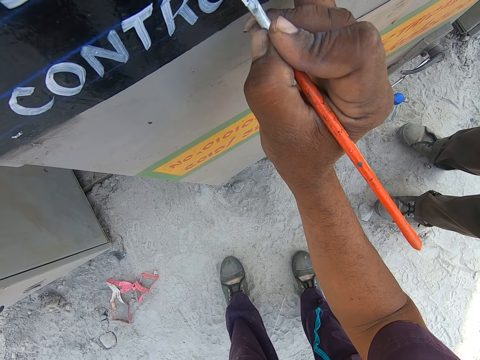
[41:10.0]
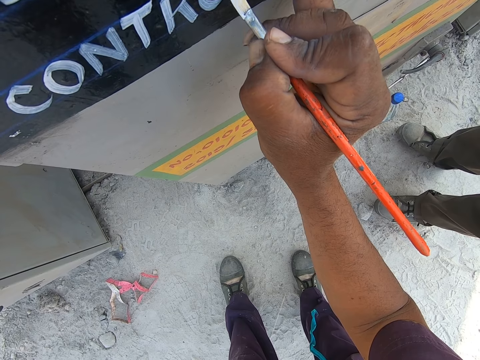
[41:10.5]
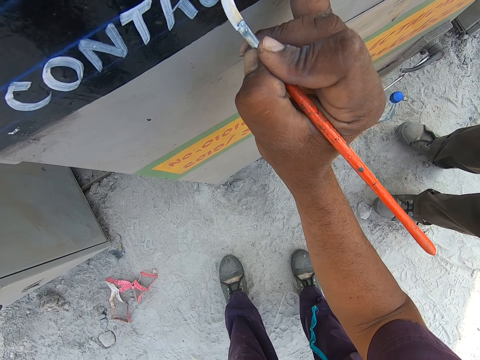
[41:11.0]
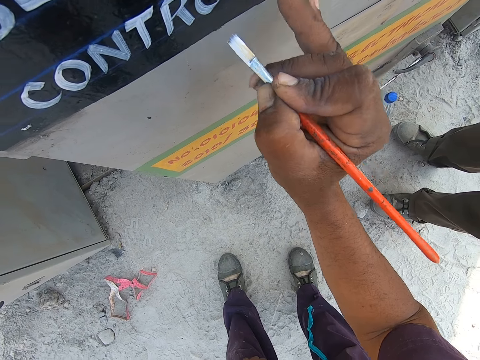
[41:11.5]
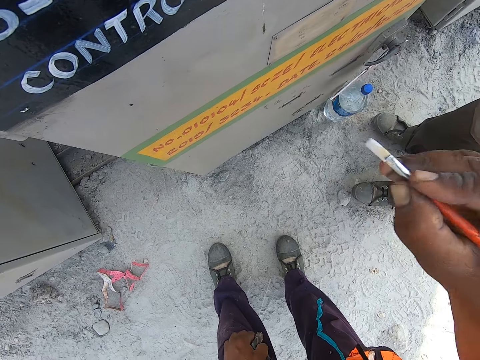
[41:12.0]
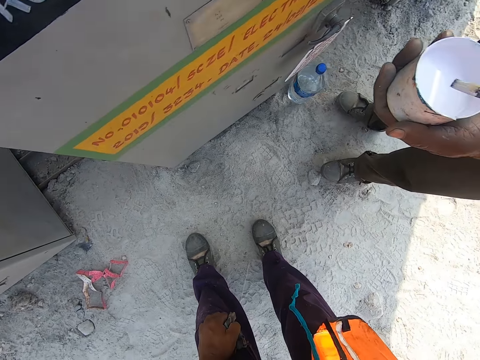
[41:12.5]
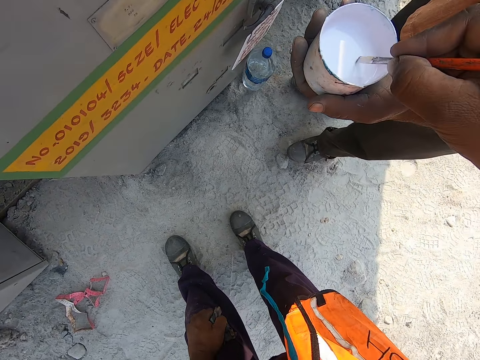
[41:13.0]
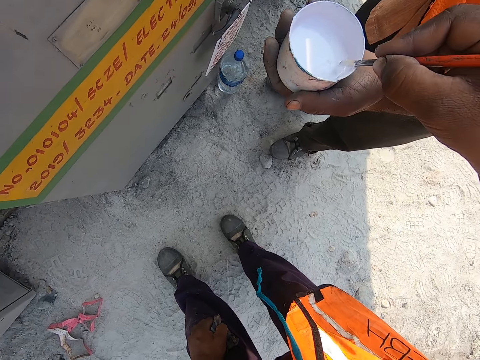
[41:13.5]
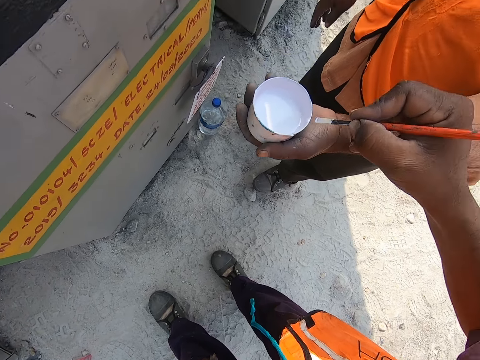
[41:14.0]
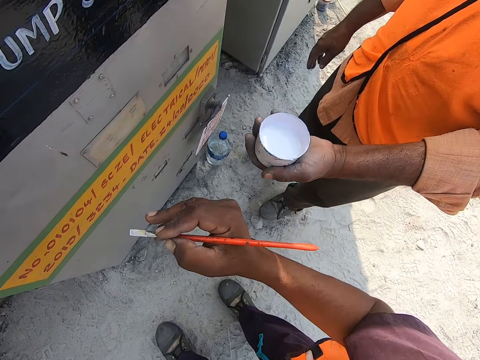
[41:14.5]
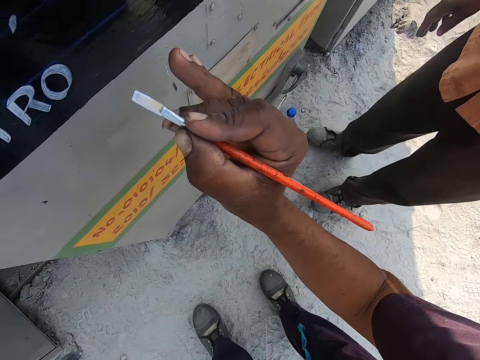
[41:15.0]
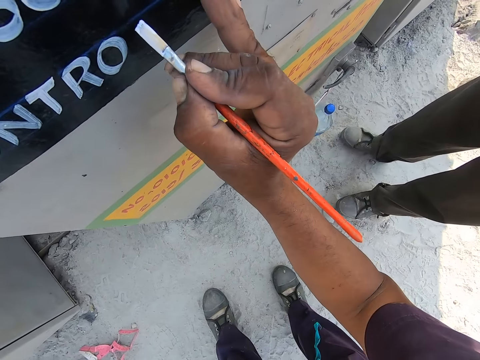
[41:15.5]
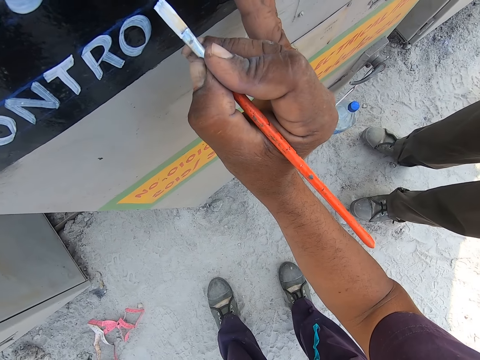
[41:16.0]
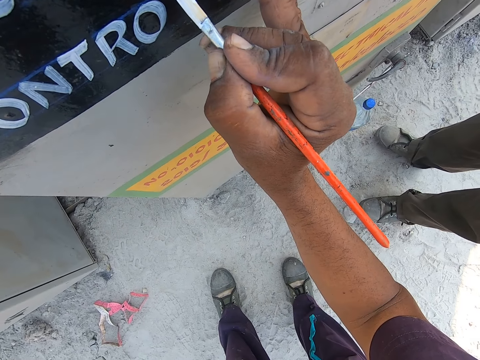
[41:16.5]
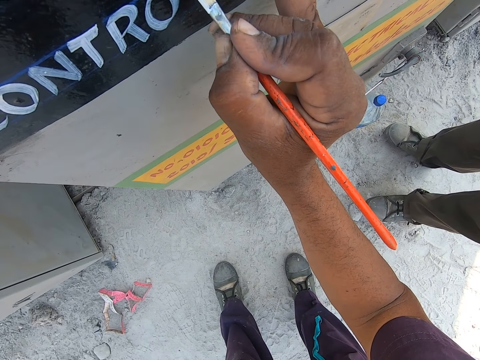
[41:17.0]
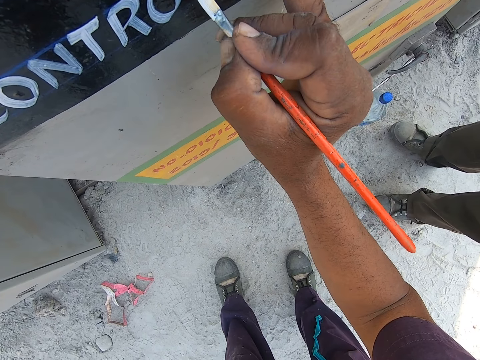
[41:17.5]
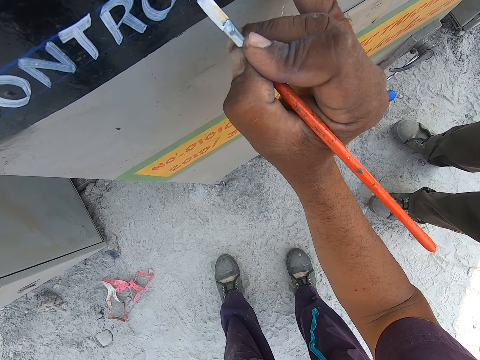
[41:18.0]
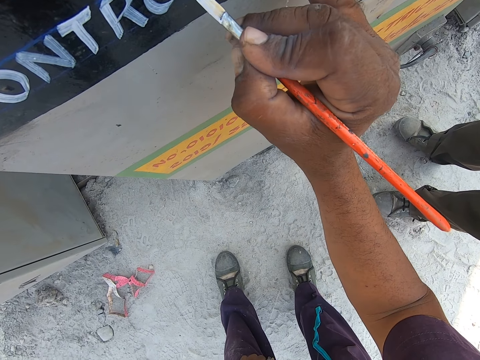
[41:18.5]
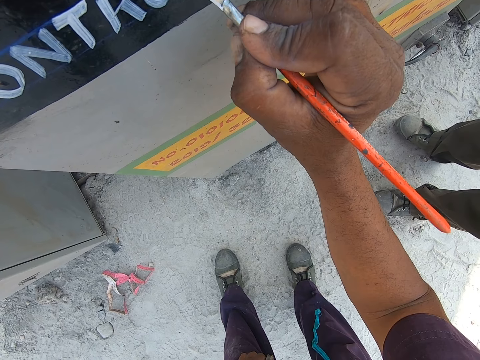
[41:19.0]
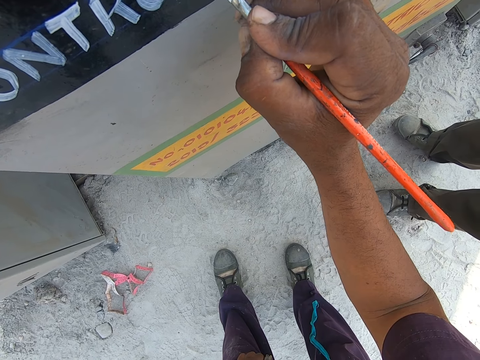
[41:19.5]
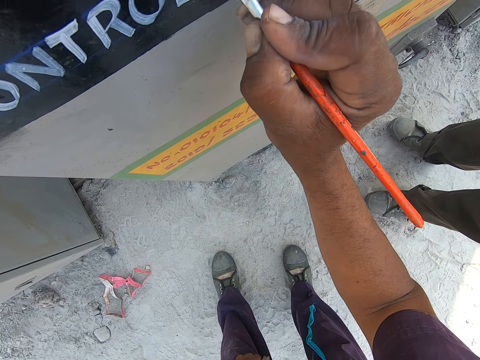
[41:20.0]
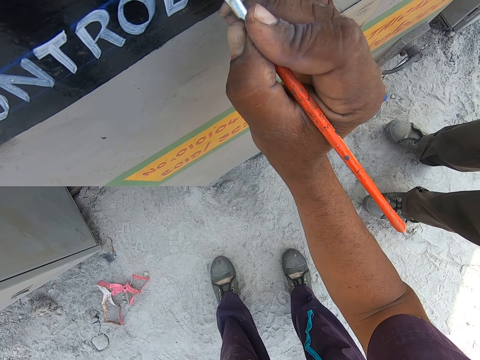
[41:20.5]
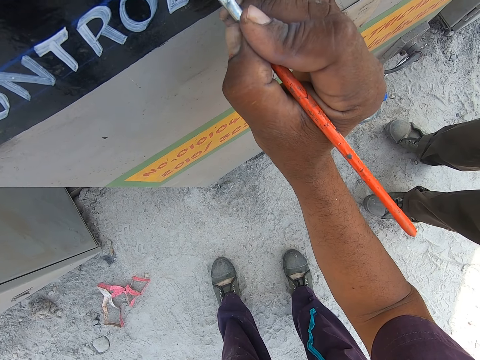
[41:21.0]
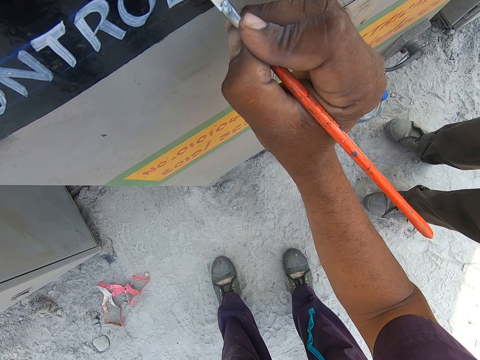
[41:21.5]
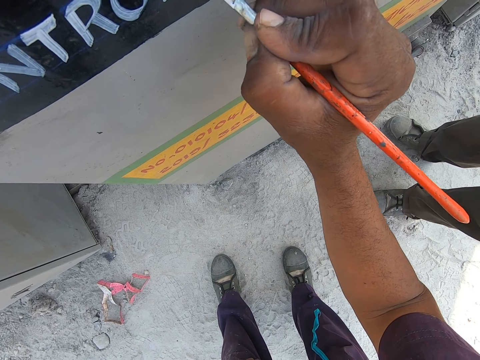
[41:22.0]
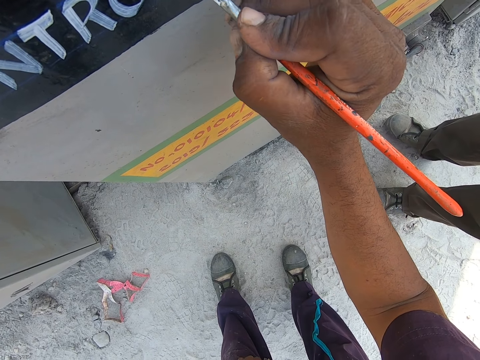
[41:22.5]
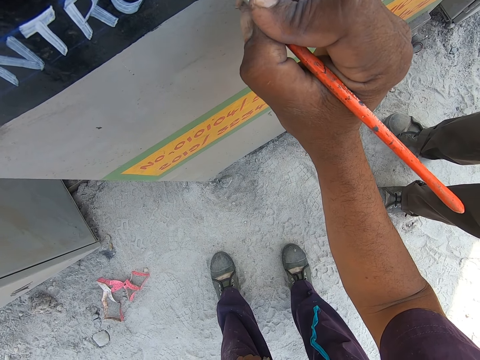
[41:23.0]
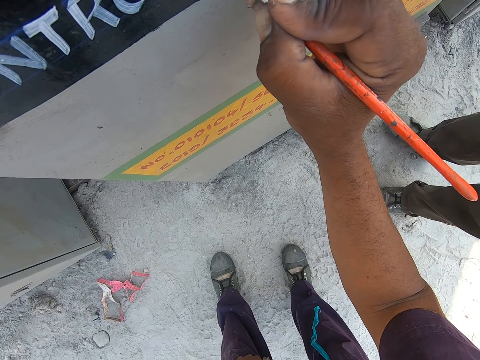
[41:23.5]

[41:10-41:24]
The camera wearer dips the paint brush in the paint. A man interacts with the camera wearer. The camera wearer writes with the paint brush on the VCB breaker.

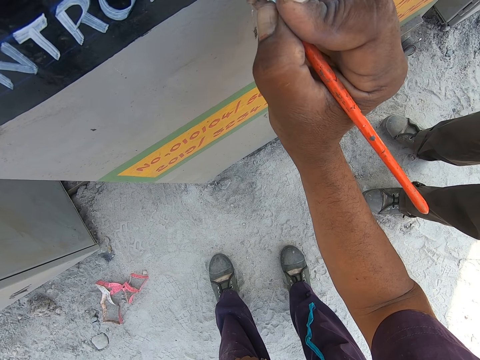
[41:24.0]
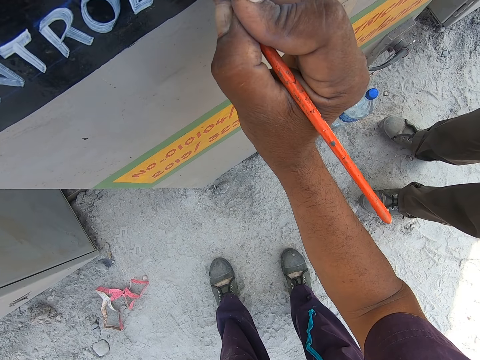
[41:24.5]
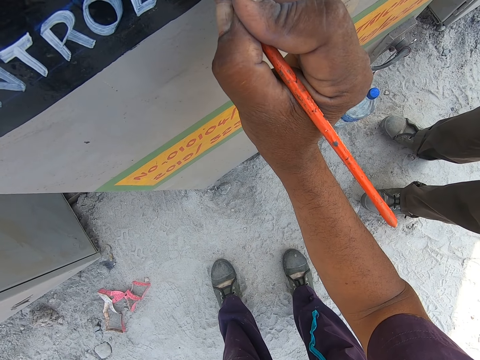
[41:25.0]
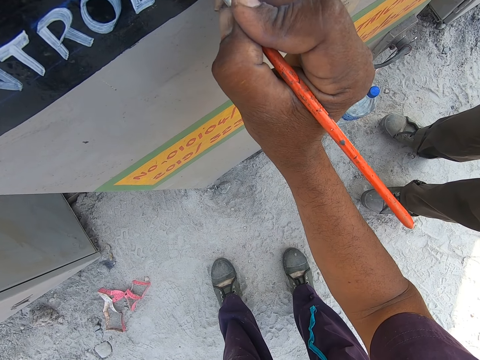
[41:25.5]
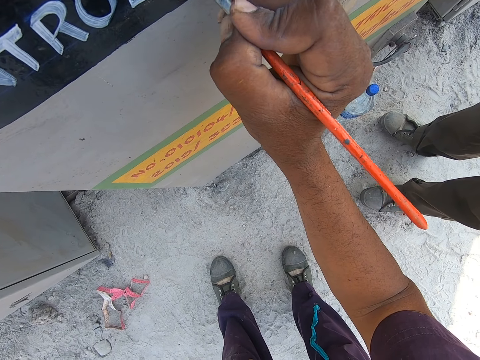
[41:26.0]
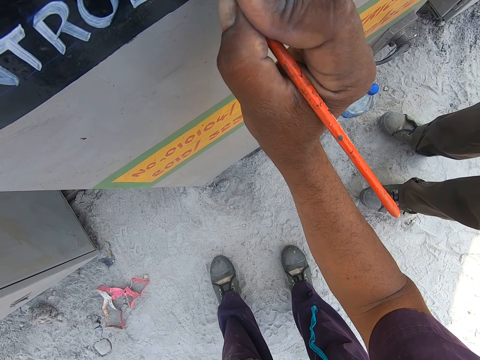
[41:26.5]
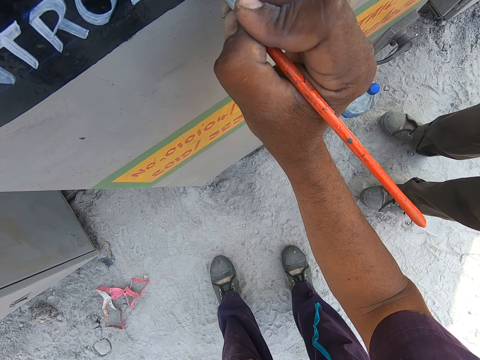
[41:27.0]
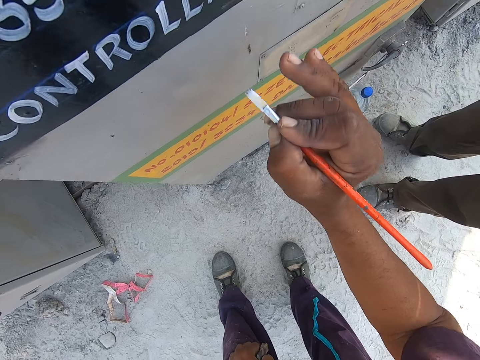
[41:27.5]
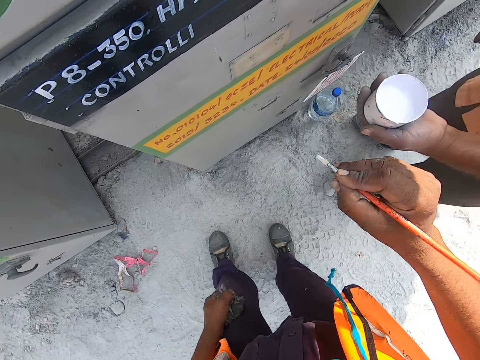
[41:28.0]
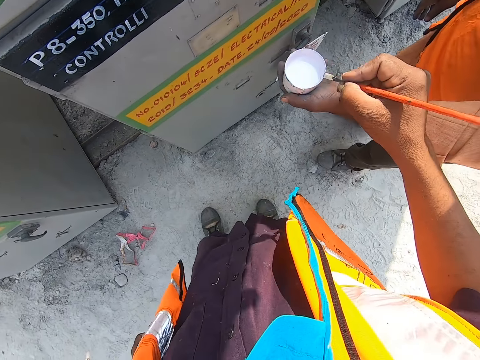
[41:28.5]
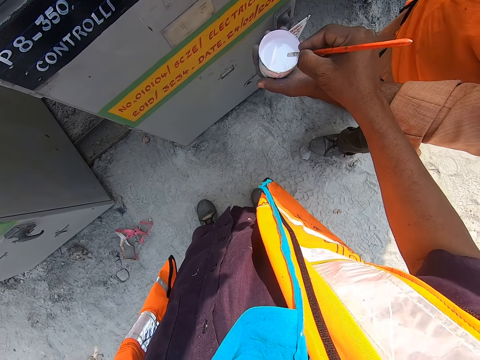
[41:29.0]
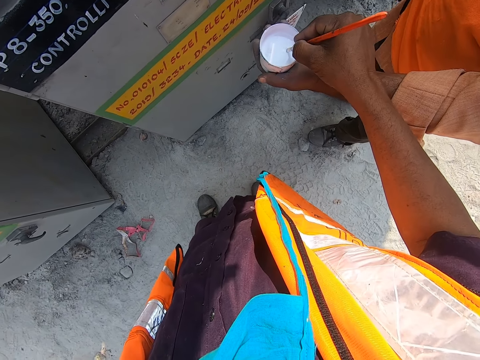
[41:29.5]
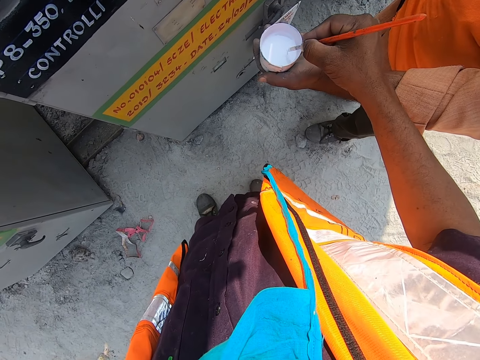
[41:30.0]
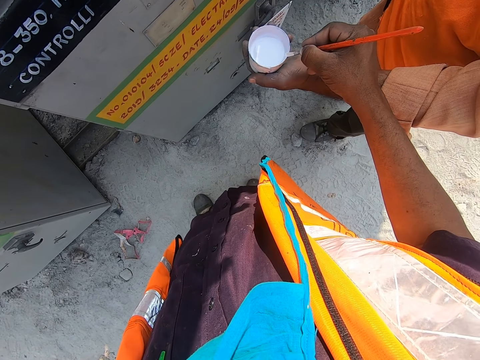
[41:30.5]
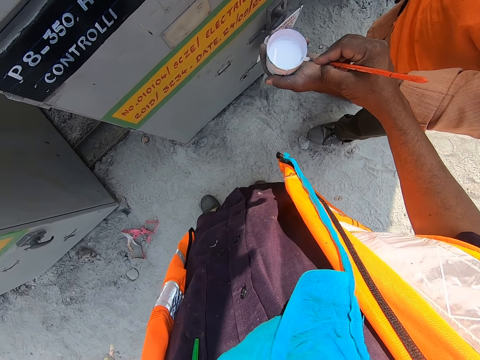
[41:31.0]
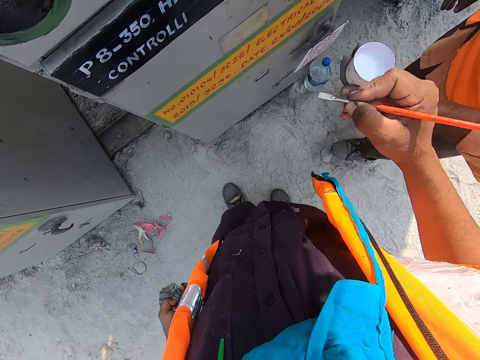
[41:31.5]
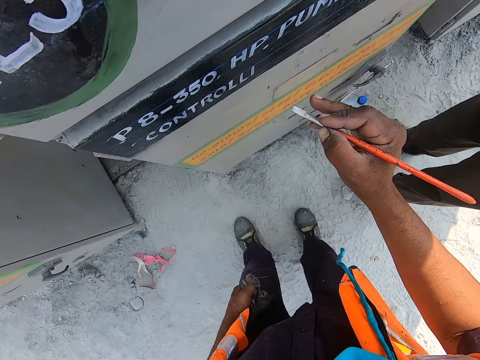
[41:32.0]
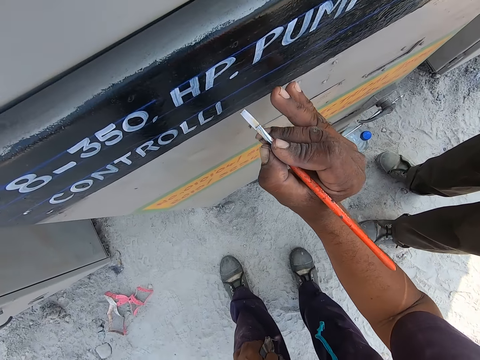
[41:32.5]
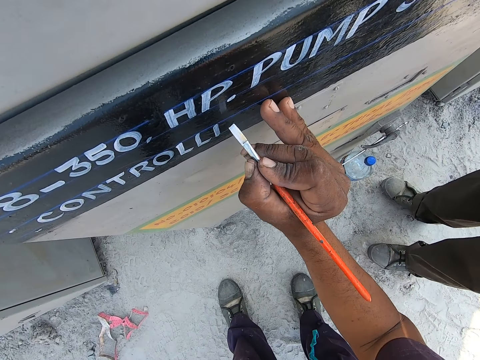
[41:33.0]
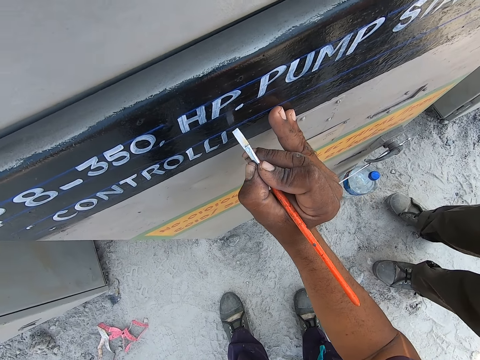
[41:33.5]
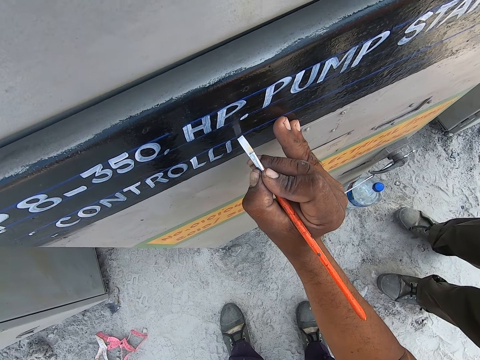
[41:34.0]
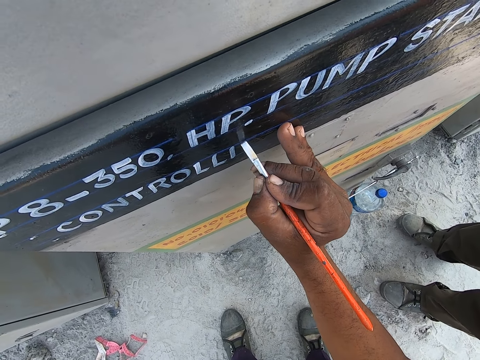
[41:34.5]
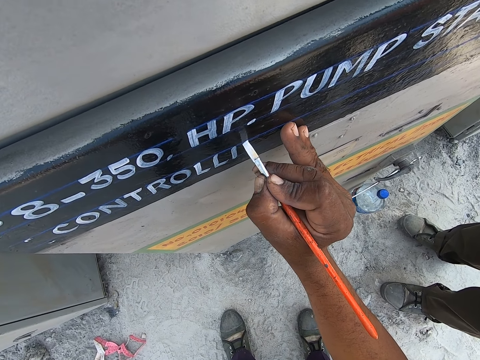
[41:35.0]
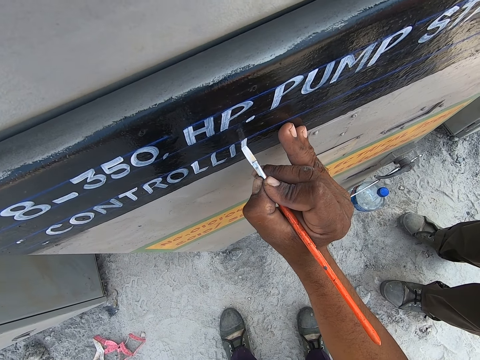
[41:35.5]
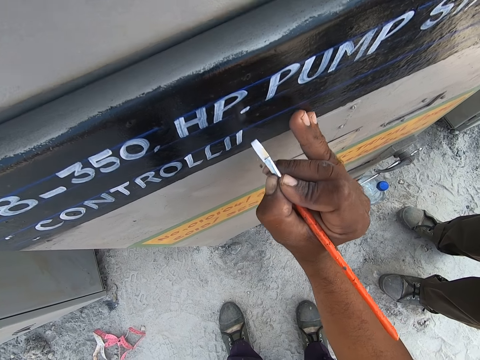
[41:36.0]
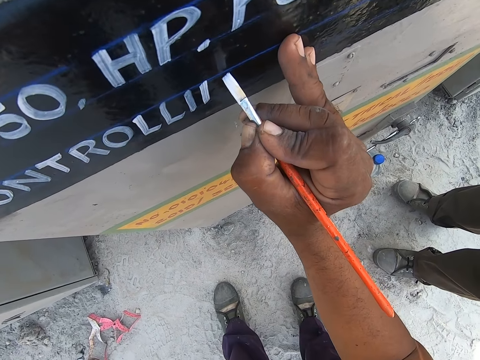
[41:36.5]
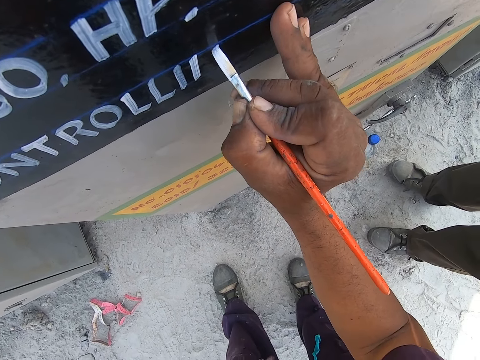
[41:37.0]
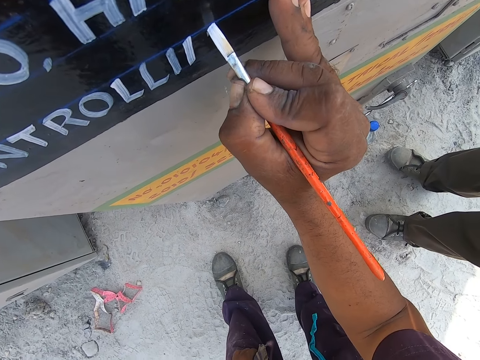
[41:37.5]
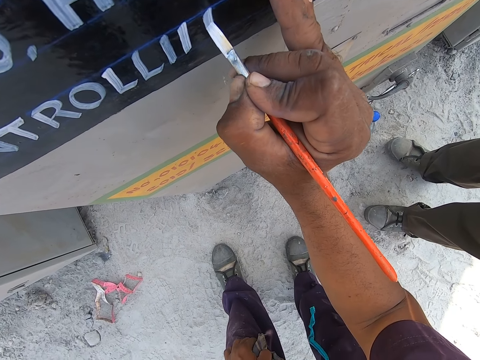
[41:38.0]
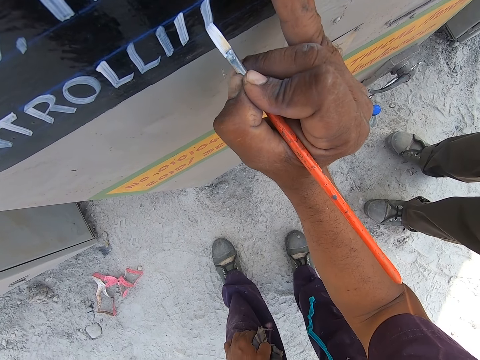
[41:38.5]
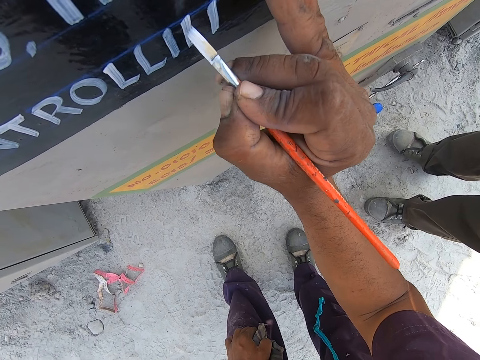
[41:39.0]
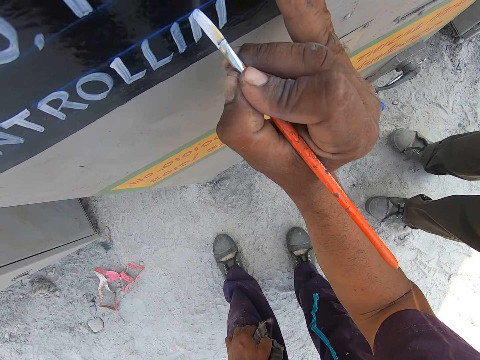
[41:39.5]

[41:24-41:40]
The camera wearer stands up to put the paint brush in the paint. They write with the paint brush on the VCB breaker. They bend to write.
